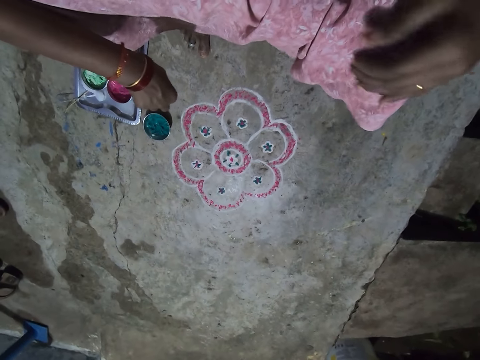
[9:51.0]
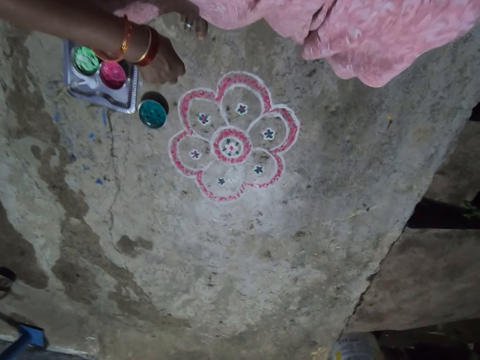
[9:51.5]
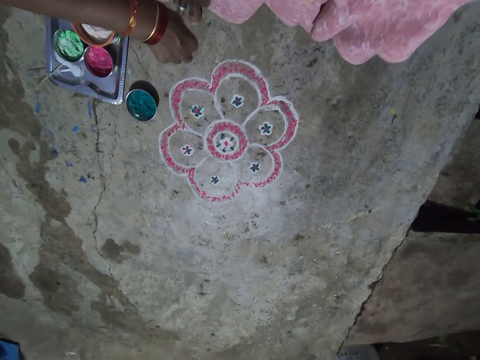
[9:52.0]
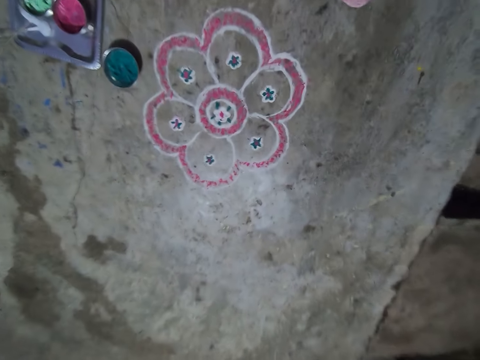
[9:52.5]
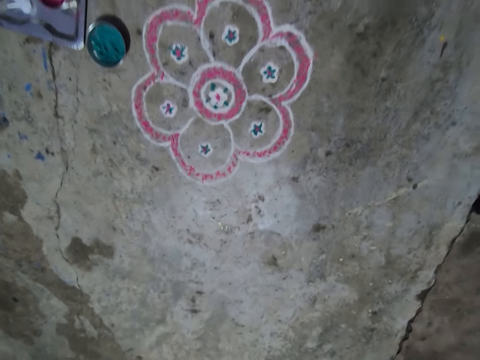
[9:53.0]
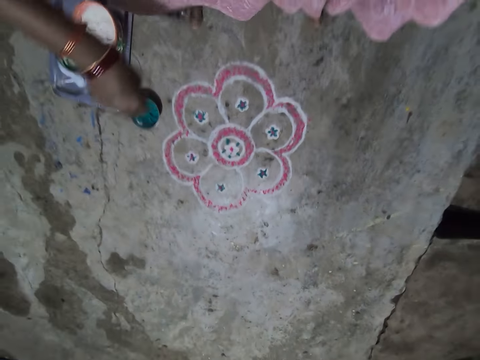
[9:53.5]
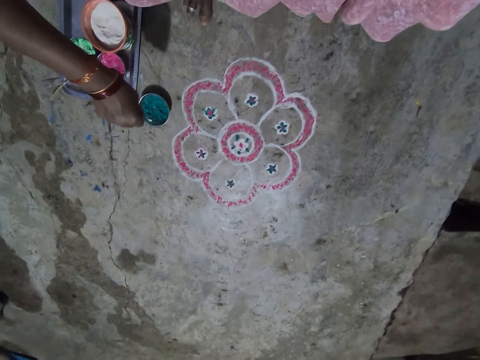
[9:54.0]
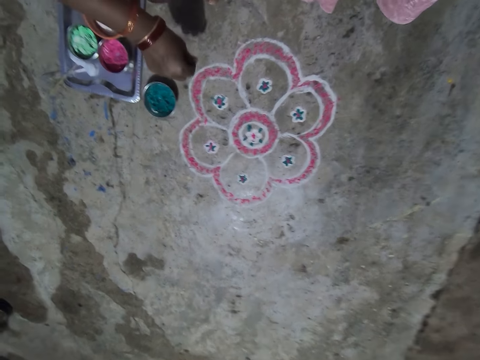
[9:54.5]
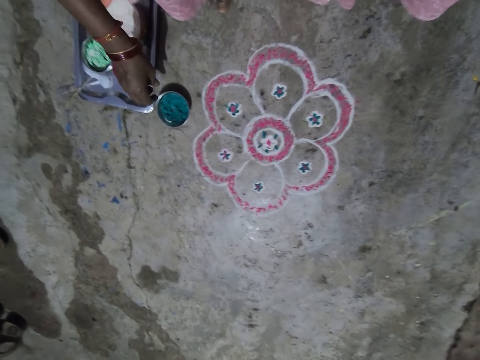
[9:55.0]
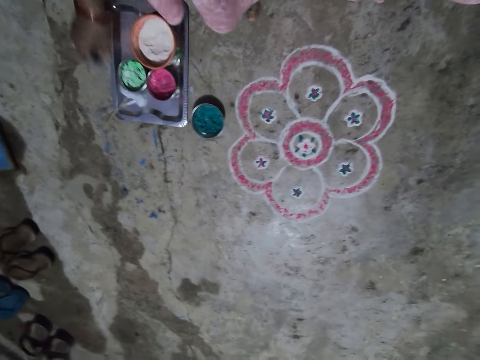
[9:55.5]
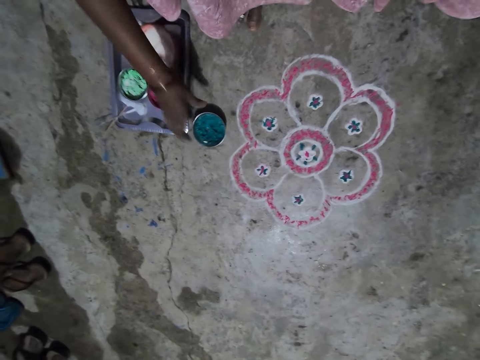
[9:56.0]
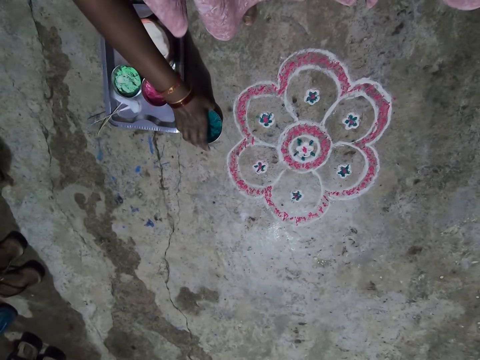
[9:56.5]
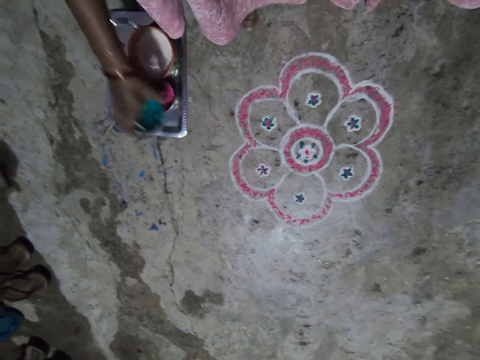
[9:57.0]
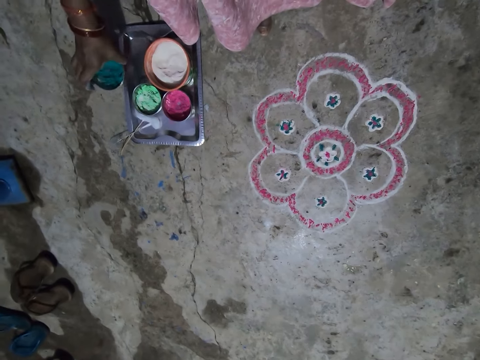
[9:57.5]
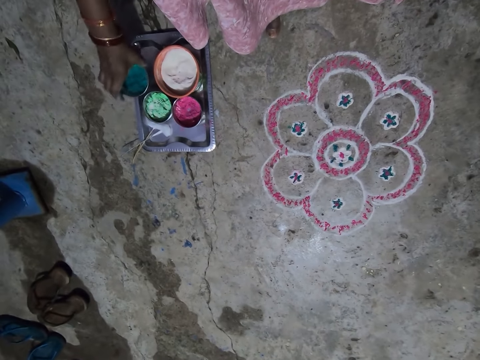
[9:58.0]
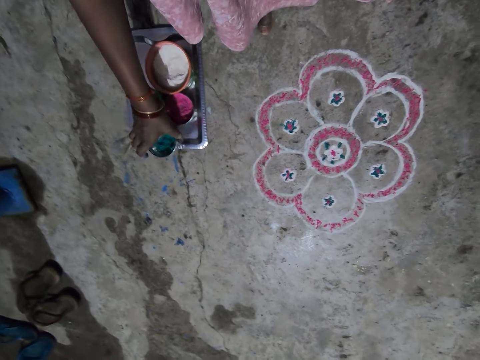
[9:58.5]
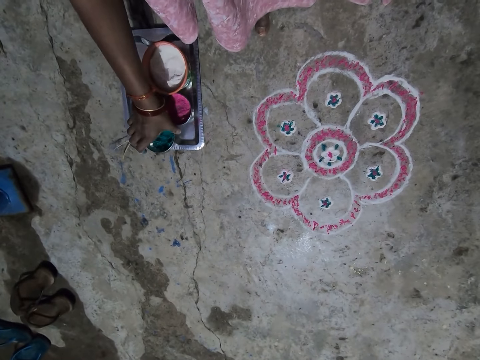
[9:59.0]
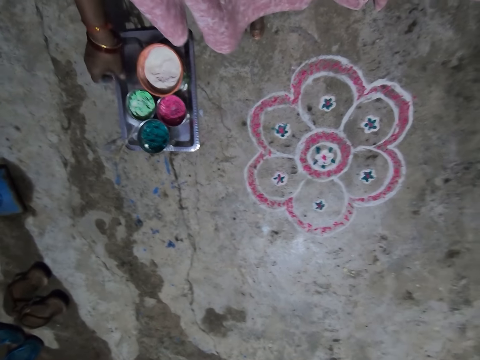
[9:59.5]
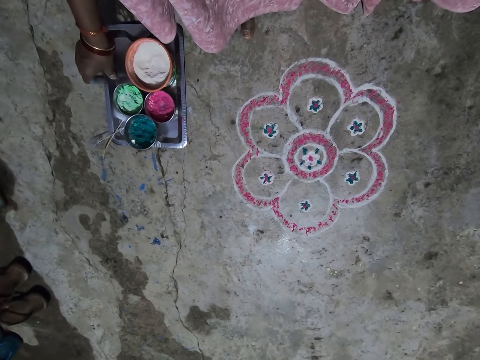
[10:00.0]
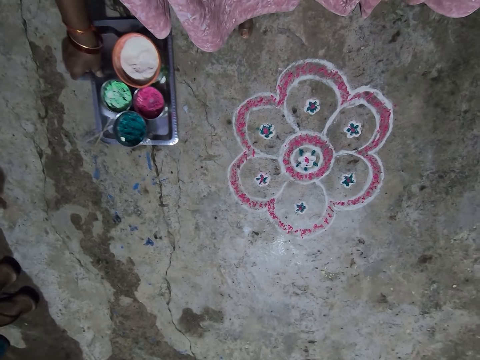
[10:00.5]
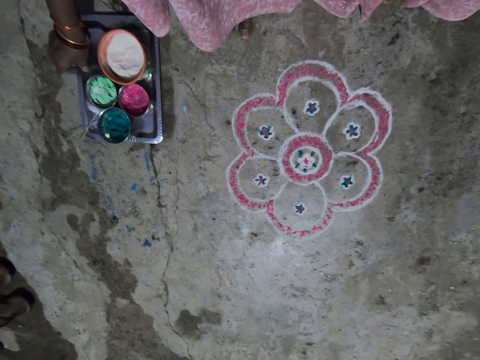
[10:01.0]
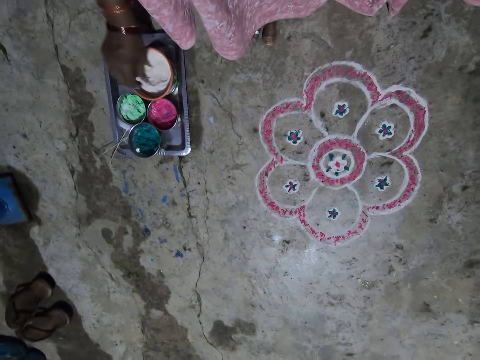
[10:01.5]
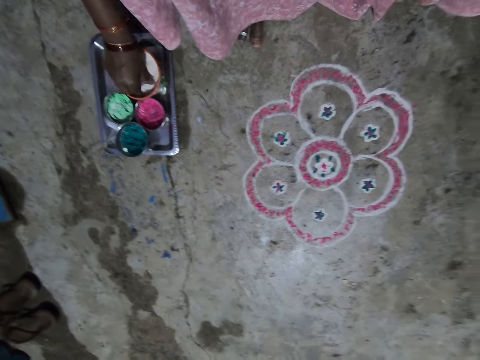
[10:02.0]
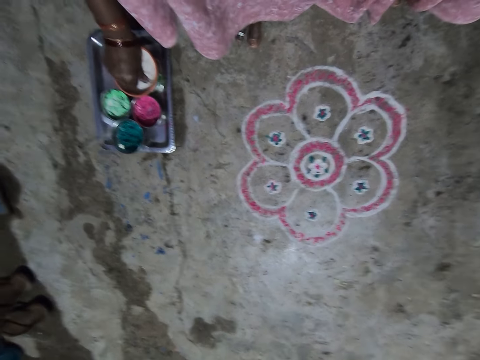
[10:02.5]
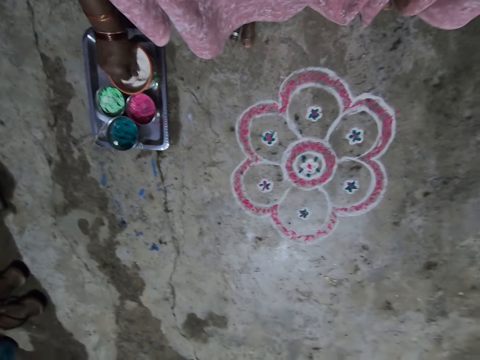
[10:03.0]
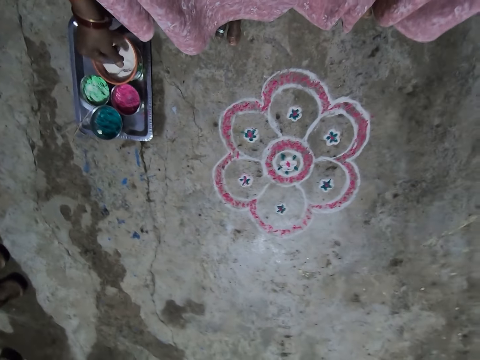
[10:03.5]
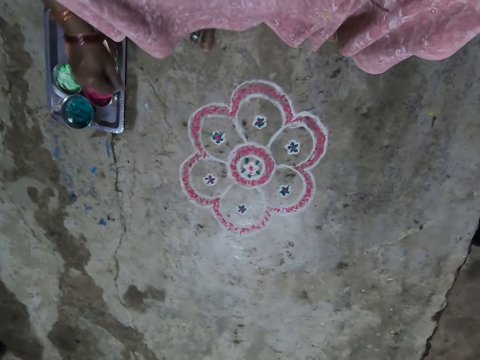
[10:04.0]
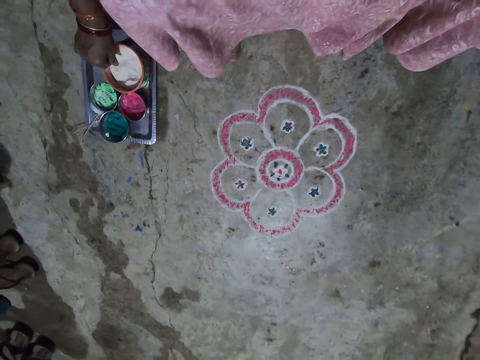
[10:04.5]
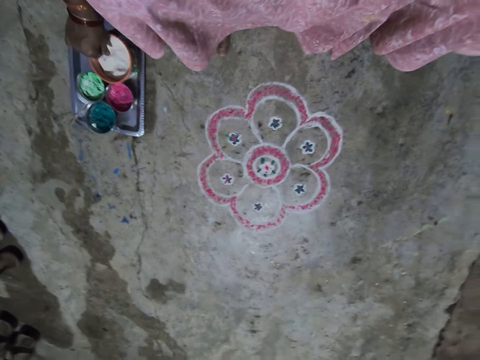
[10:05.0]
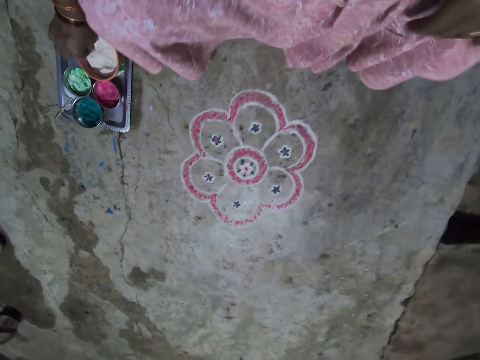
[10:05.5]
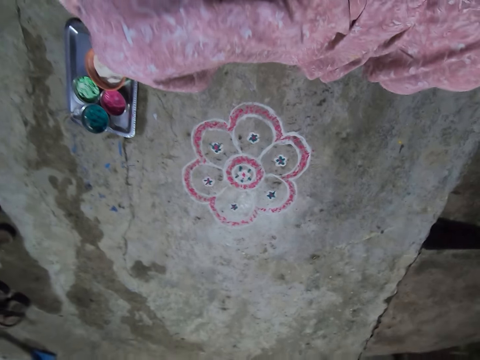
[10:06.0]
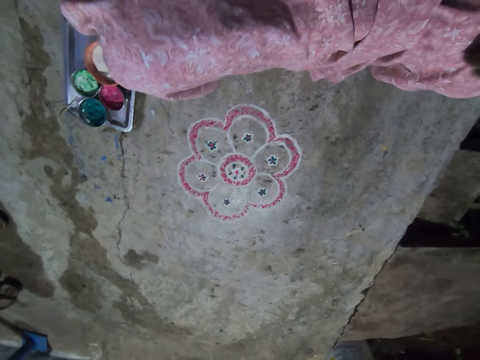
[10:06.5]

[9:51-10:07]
The camera wearer looks at the decoration on the floor. They pick the paint container. They place the paint container on the tray. They move the tray on the floor. They pick the powder paint in a container. They put the powder colour in the container.

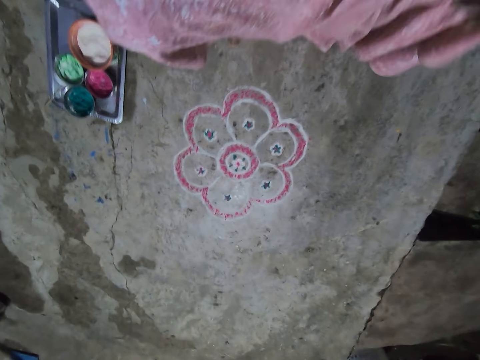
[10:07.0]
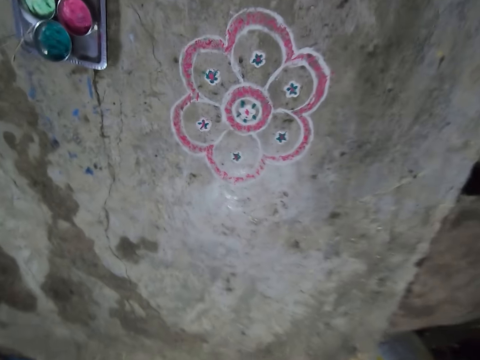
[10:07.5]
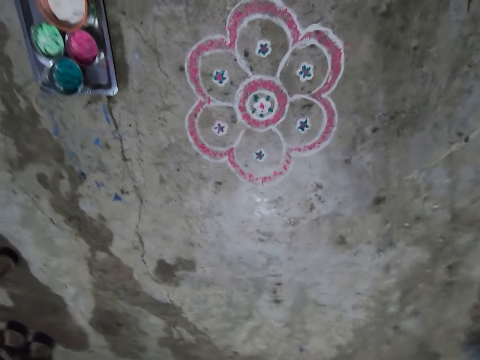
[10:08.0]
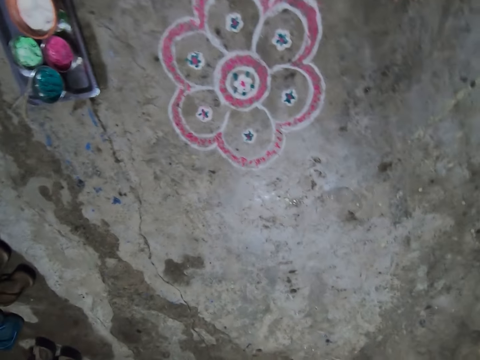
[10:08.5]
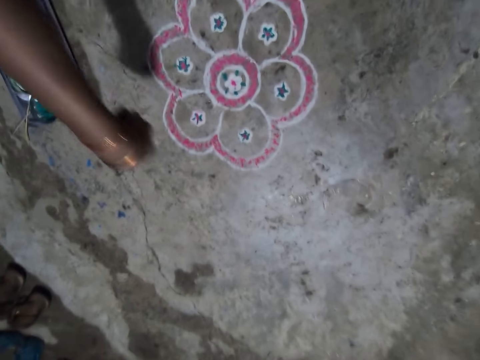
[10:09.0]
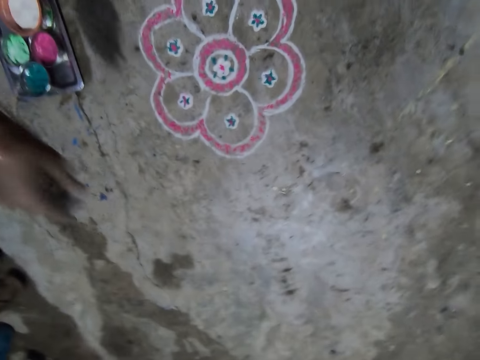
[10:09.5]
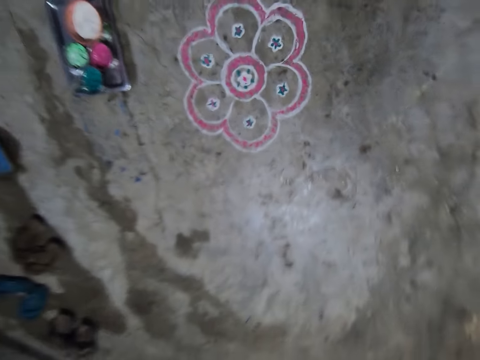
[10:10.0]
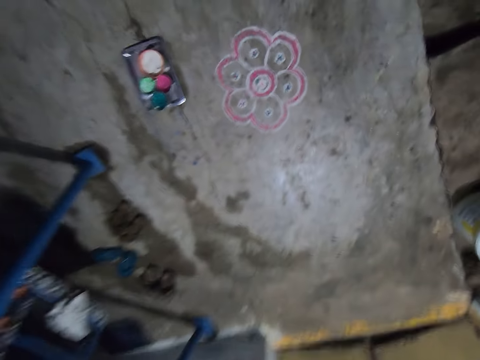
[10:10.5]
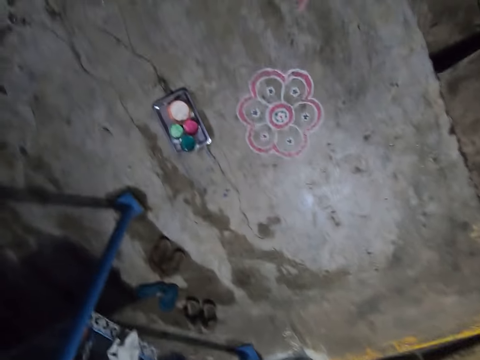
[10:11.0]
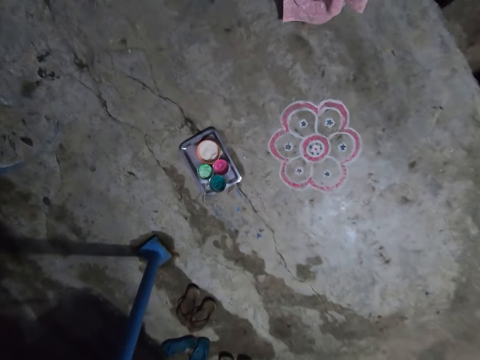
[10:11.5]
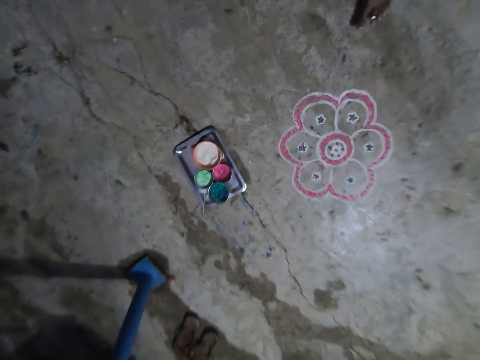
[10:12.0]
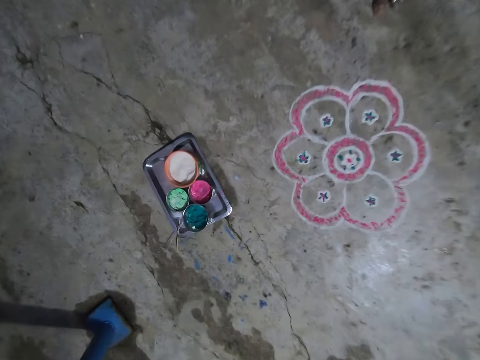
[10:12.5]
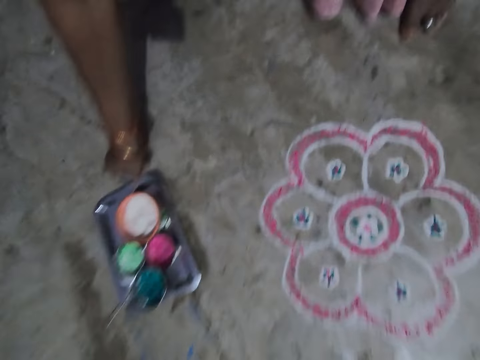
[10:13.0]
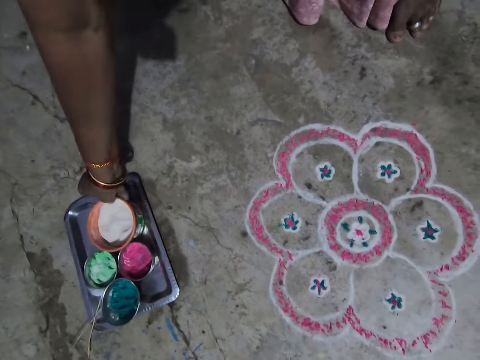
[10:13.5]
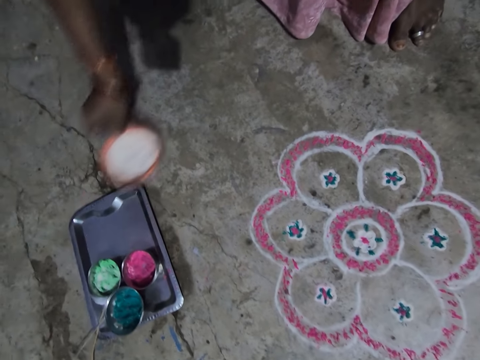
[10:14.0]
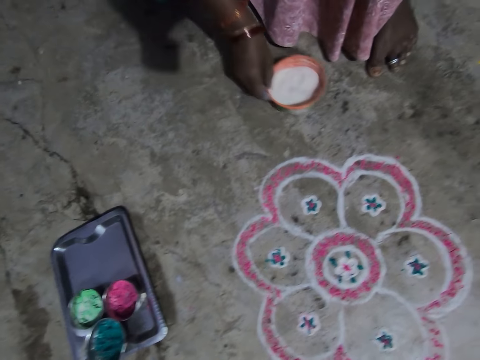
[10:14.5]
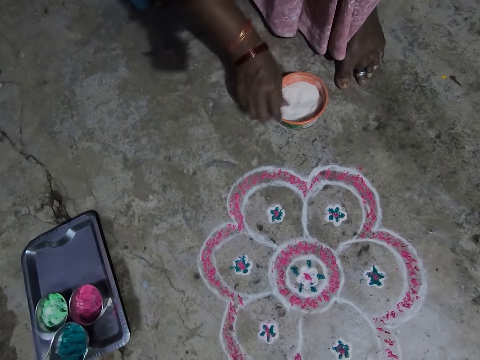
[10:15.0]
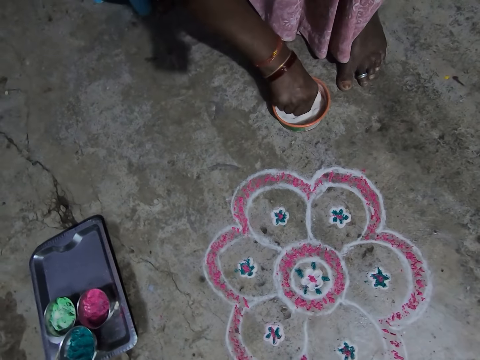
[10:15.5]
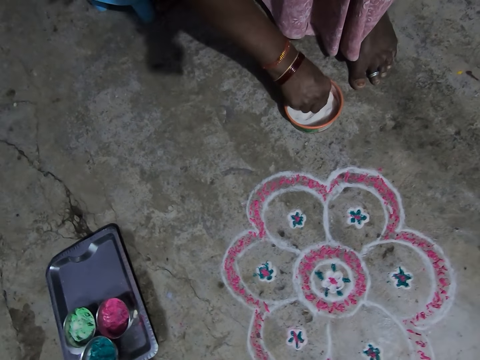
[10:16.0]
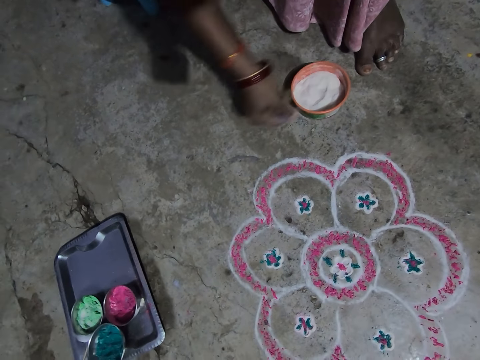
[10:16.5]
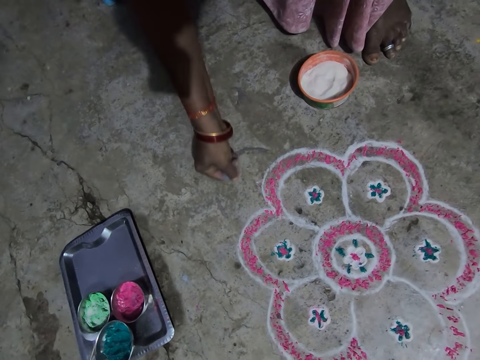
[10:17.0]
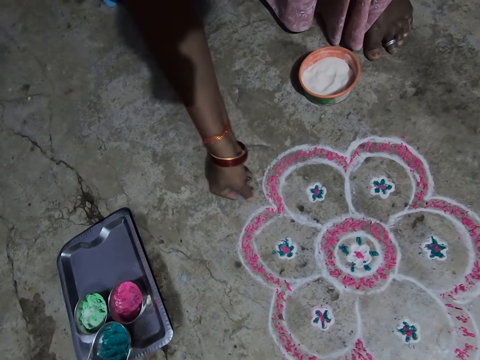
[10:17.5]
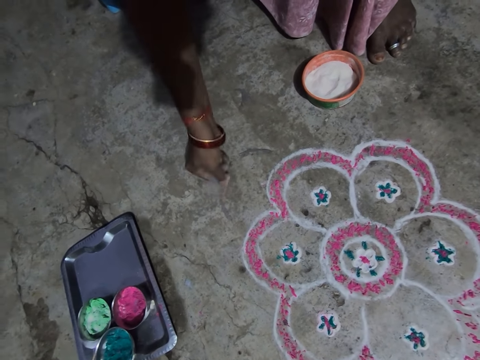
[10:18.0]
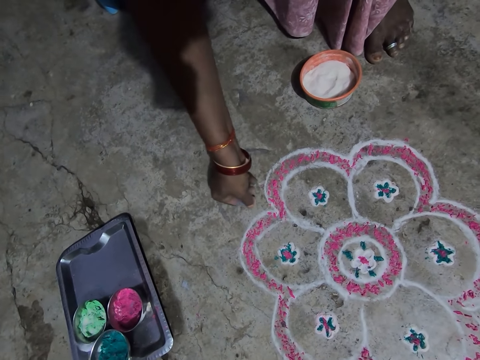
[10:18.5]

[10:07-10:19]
The camera wearer looks at the decoration on the floor. They put the hand on the floor. They look at the decoration on the floor. They pick the container. They place the container on the floor. They pick the powder paint in the container. They pour the powder colour on the floor.
